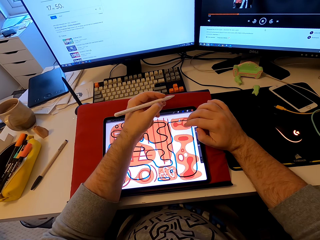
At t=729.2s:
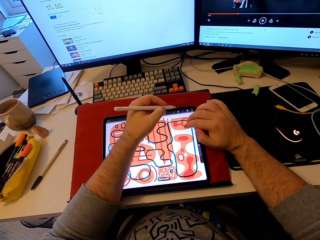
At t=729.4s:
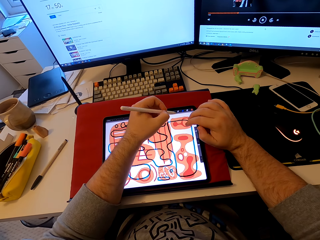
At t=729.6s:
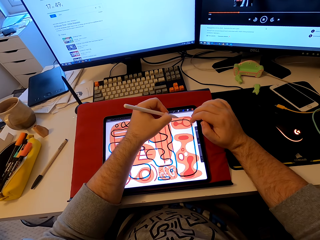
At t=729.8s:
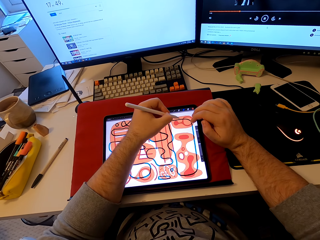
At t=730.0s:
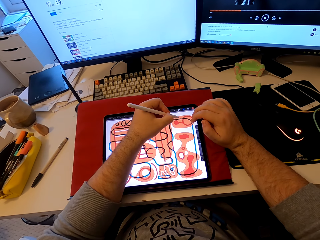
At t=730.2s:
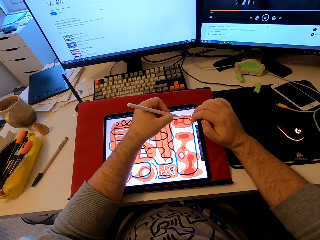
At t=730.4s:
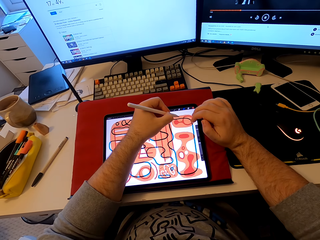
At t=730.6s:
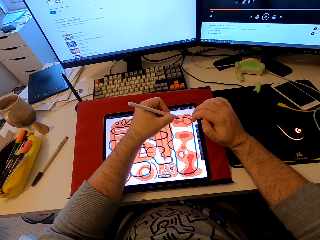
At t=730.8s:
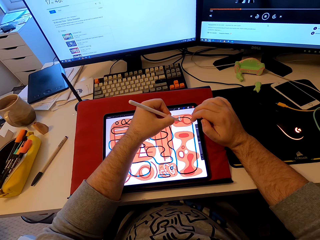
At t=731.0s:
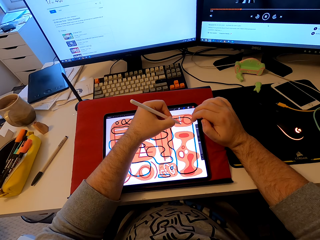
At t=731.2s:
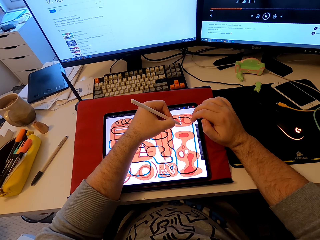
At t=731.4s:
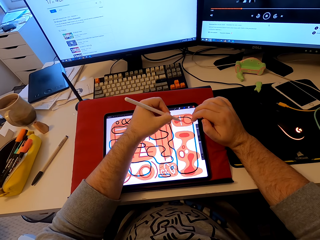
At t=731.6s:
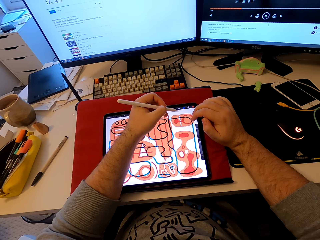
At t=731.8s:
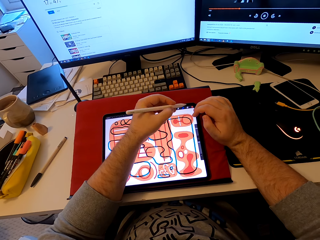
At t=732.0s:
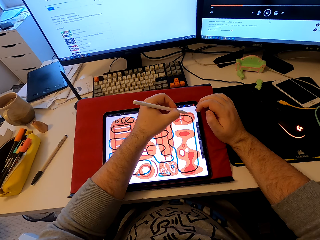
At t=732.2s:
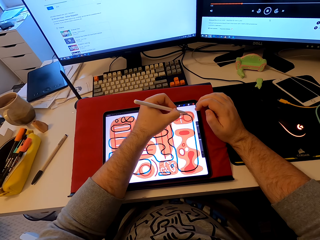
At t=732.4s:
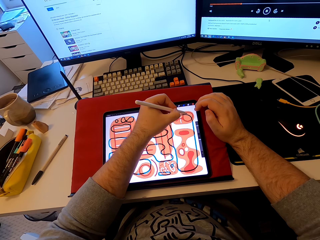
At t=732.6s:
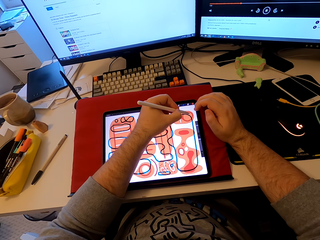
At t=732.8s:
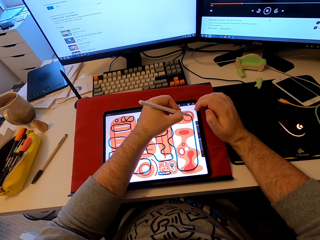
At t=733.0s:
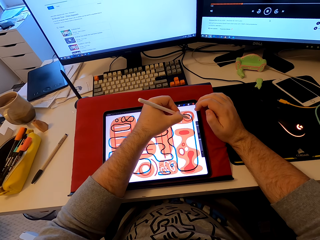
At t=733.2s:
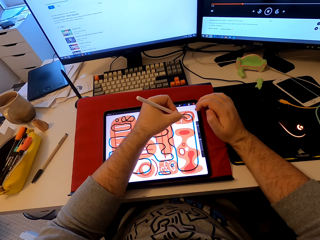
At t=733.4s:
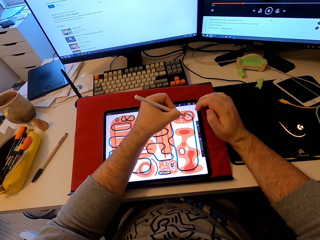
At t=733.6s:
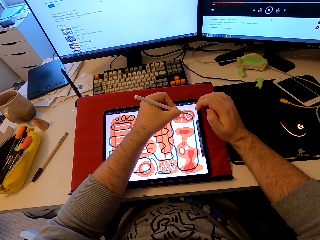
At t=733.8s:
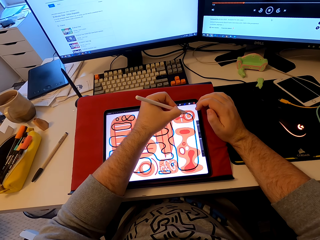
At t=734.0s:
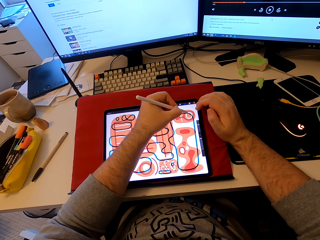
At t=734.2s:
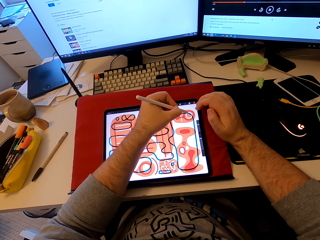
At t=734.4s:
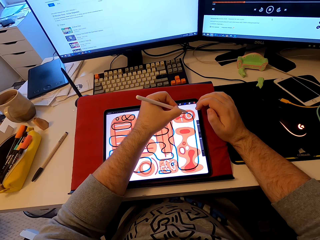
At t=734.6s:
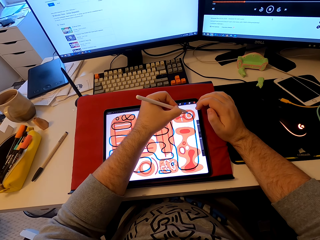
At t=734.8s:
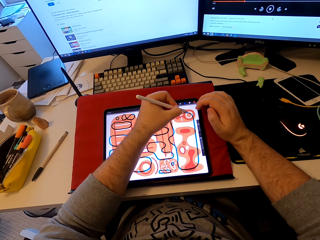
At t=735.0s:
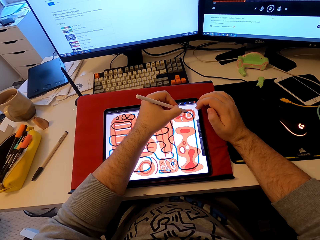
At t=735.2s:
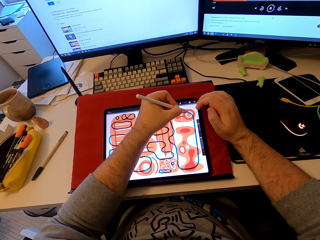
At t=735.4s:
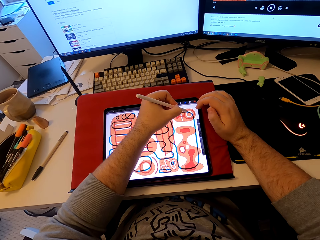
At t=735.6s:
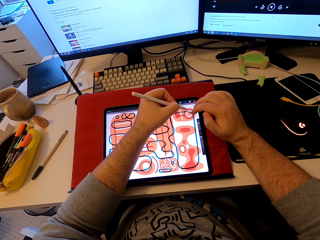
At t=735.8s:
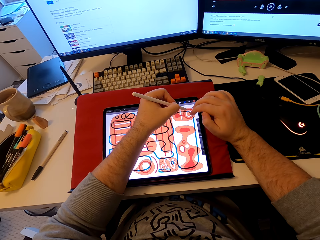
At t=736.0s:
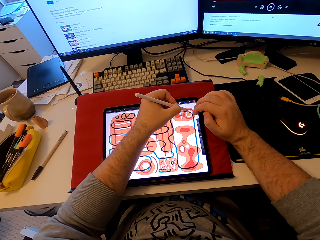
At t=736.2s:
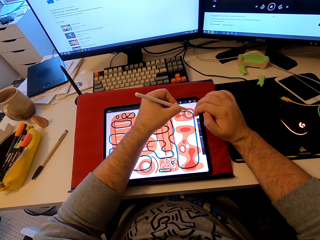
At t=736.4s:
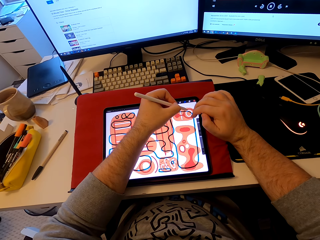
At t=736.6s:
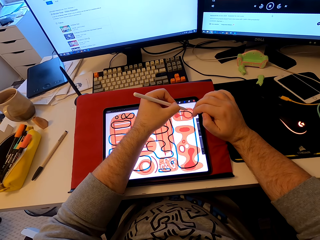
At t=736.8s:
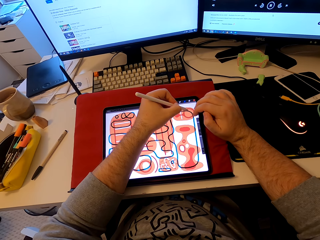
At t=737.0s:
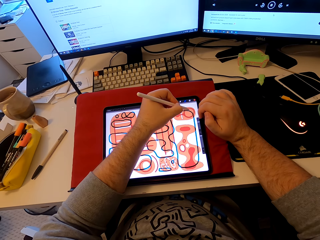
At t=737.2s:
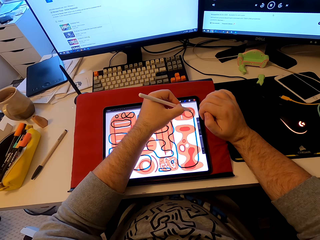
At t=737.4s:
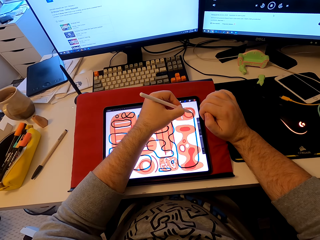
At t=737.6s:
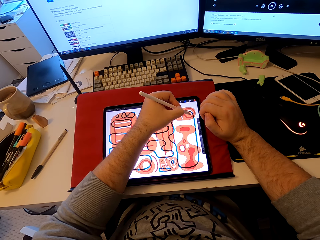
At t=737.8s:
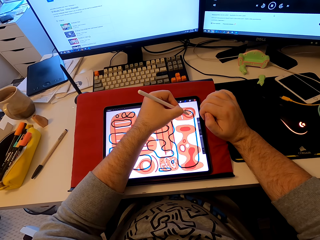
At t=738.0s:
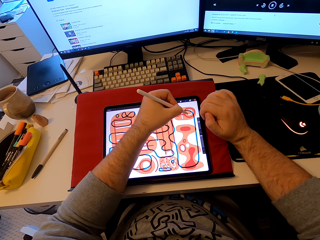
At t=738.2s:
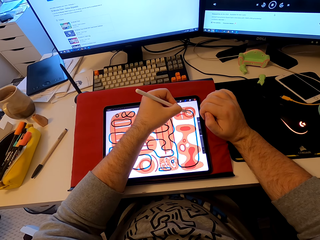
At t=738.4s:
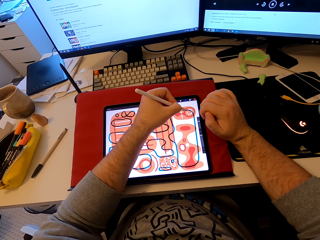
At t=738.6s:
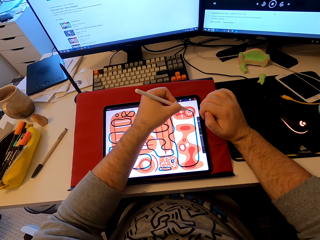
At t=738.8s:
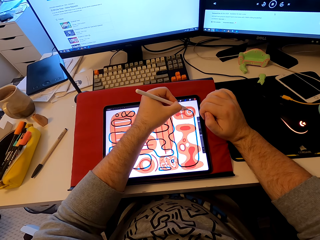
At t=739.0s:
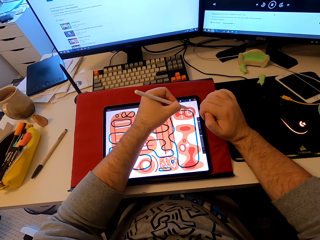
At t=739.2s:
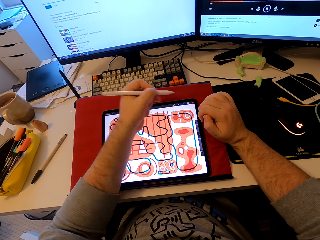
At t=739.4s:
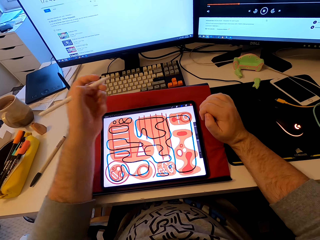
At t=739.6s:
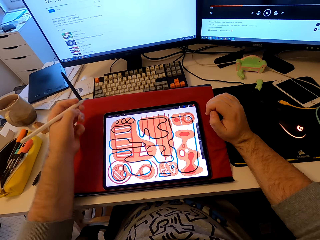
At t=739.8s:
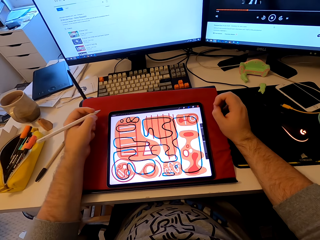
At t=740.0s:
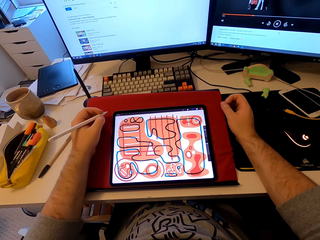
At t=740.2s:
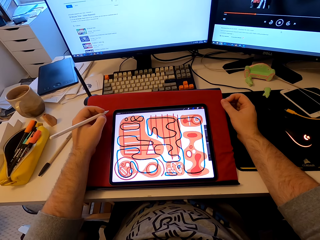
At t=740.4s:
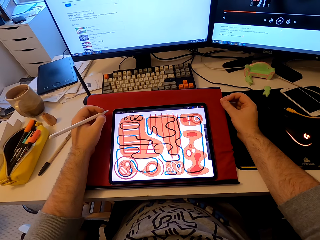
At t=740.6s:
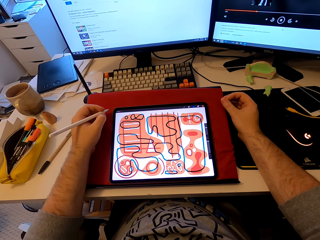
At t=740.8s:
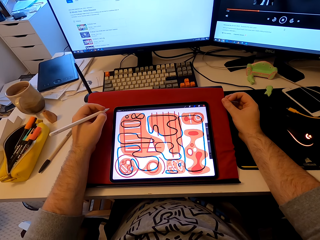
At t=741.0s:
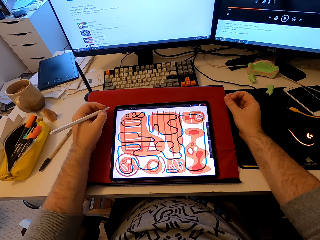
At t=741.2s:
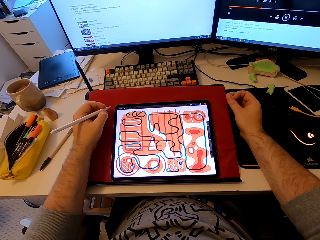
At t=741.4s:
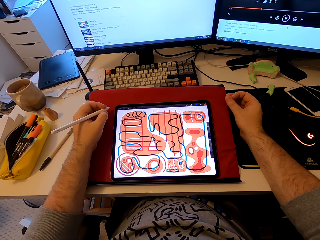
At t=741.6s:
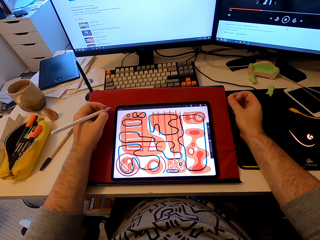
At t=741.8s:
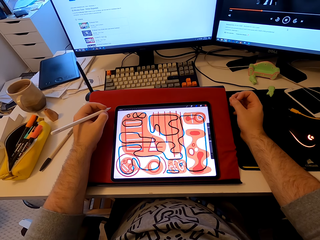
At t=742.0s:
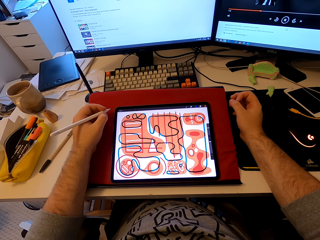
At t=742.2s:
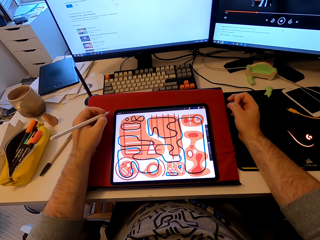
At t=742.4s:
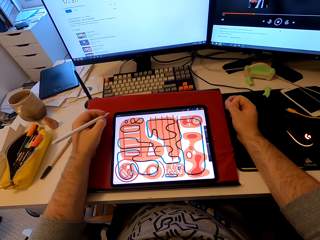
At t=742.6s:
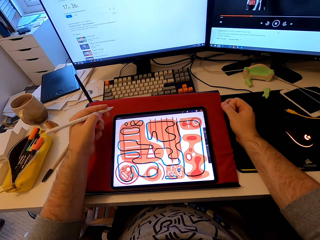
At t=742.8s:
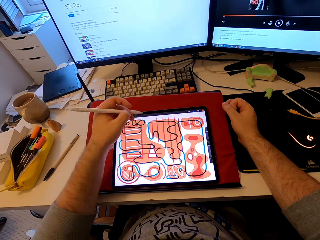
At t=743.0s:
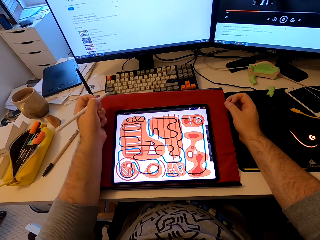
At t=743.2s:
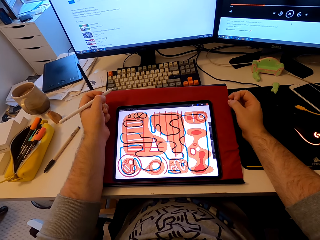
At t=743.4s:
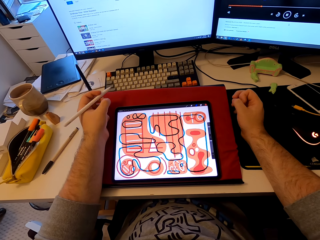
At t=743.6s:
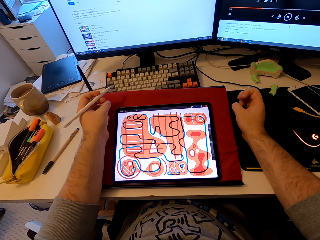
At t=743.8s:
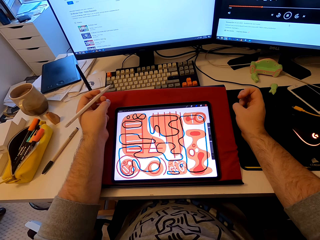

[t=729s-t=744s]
The camera wearer taps the tablet's screen. He draws on the tablet with the stylus pen. He taps the tablet's screen. He draws on the tablet with the stylus pen. He pulls his hand from the tablet.

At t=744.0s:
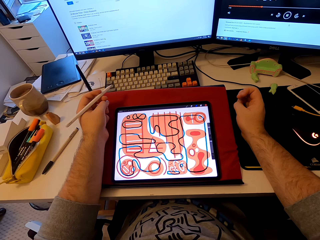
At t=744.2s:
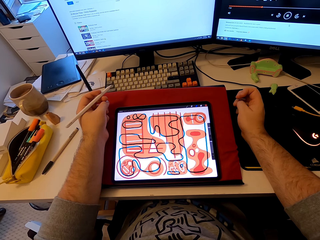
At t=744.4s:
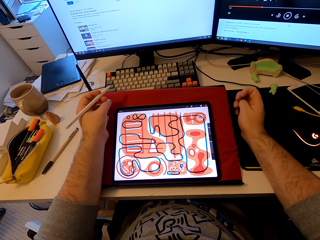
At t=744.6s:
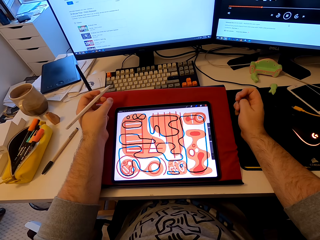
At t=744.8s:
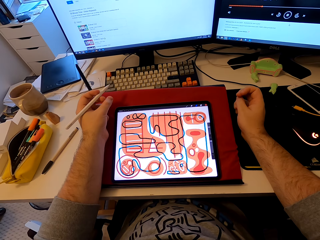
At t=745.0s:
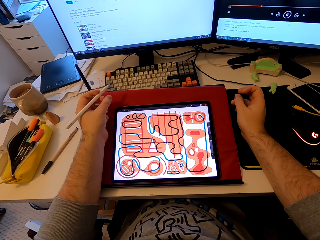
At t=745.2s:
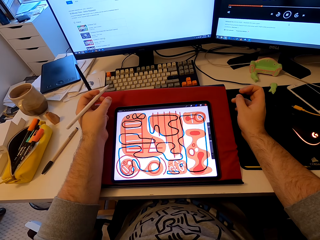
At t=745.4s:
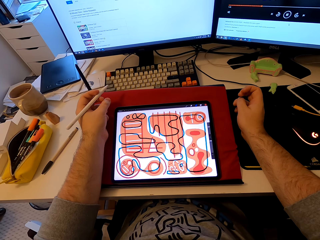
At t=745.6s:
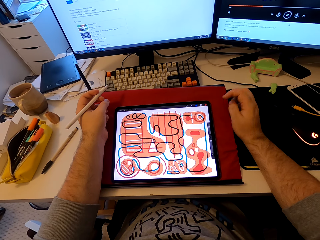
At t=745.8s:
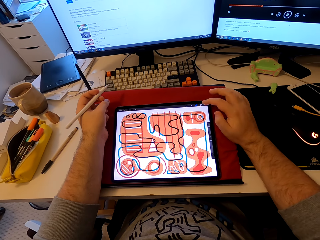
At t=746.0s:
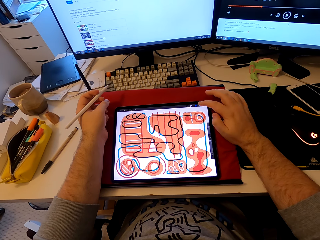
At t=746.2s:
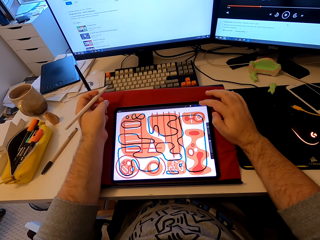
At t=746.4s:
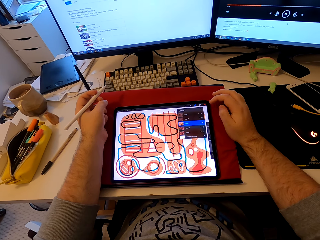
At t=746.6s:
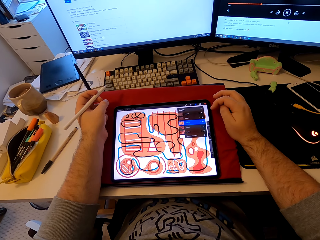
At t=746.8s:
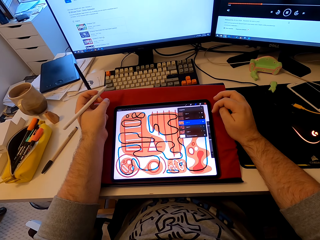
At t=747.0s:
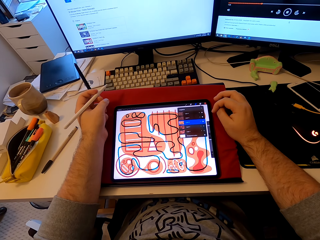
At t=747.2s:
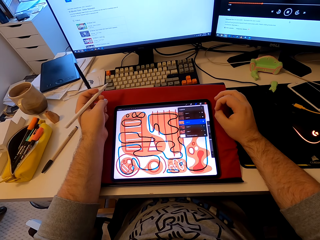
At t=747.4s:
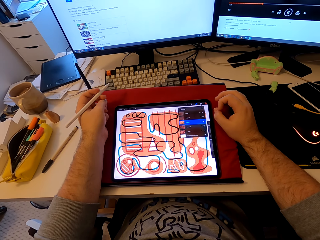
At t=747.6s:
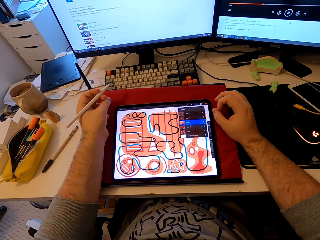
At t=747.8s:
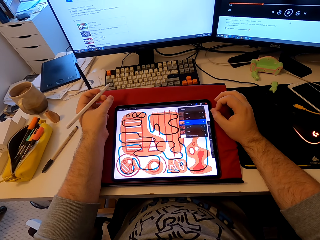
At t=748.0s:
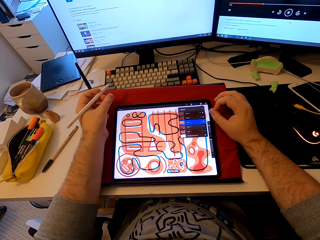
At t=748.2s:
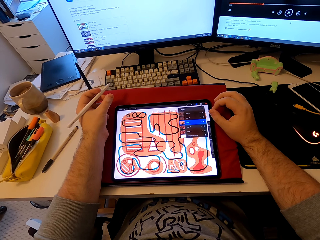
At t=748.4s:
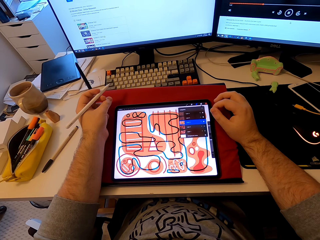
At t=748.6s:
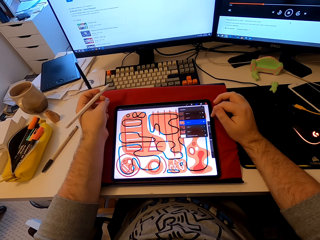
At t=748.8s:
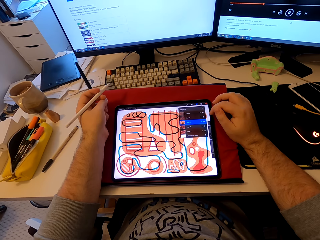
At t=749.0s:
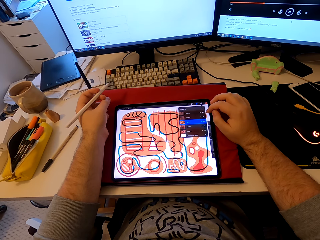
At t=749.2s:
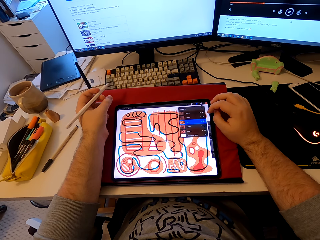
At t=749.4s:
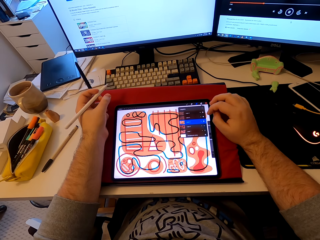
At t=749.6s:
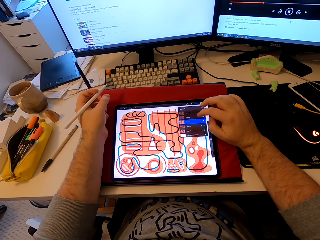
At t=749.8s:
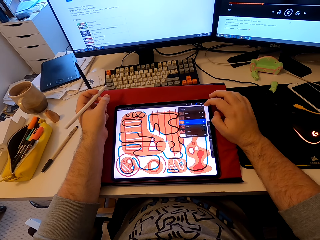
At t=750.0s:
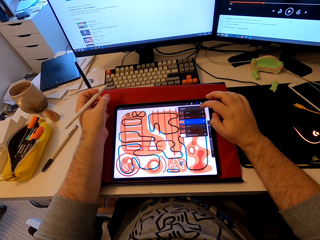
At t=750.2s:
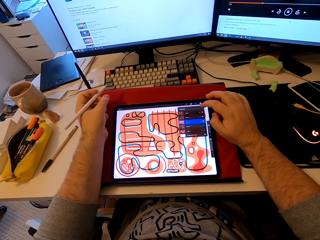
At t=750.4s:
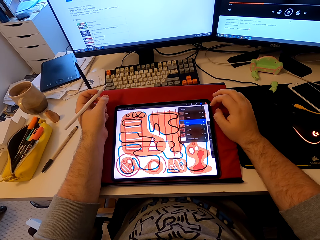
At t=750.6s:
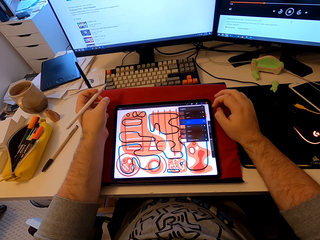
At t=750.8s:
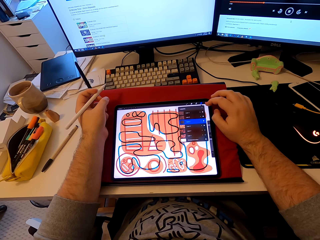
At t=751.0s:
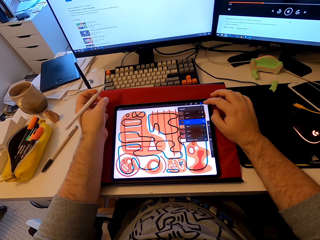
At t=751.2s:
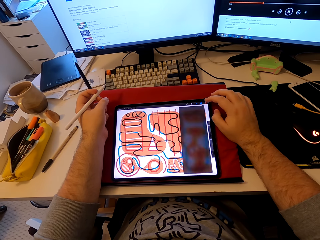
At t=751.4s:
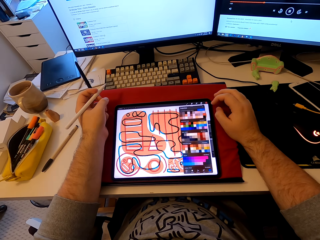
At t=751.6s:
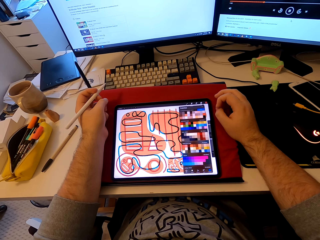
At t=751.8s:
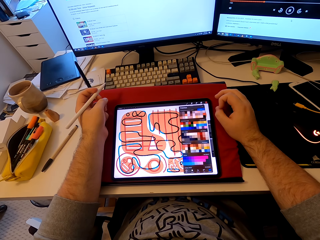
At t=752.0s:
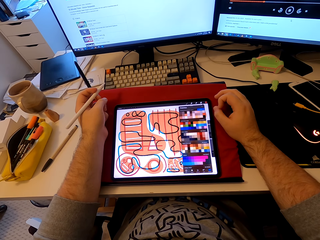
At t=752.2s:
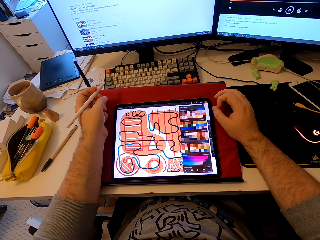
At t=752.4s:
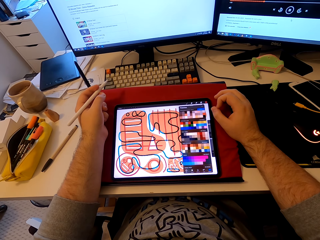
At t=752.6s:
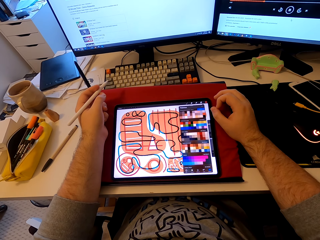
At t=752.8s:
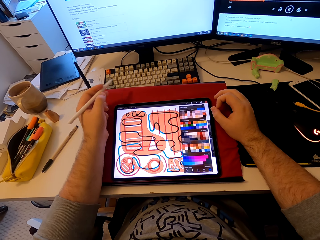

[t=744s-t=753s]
The camera wearer taps the tablet's screen. They operate the iPad.
